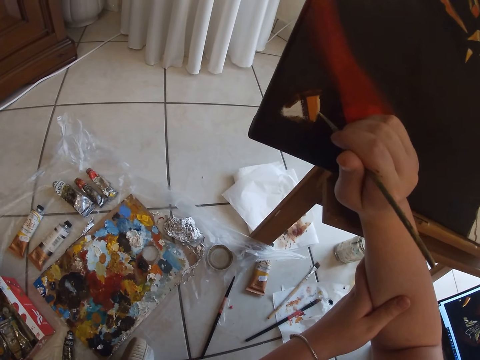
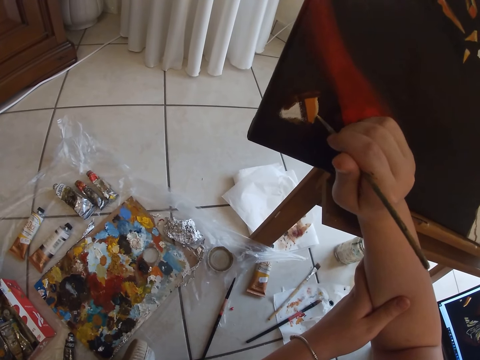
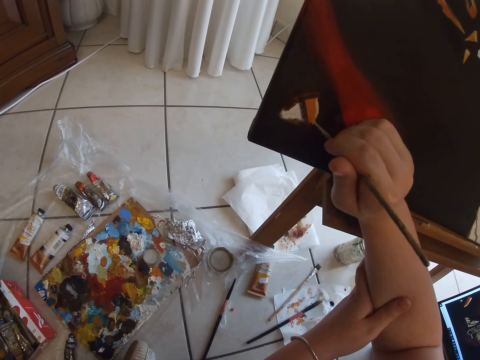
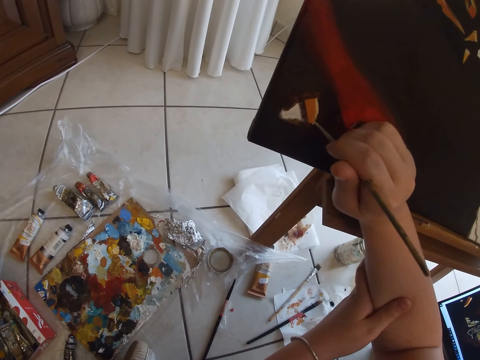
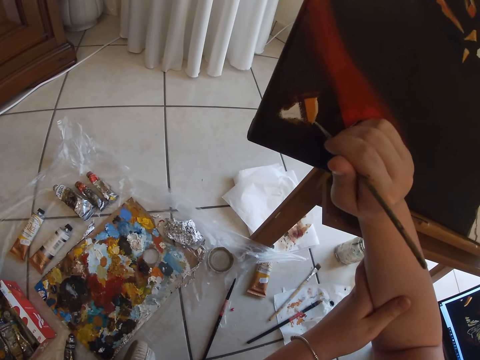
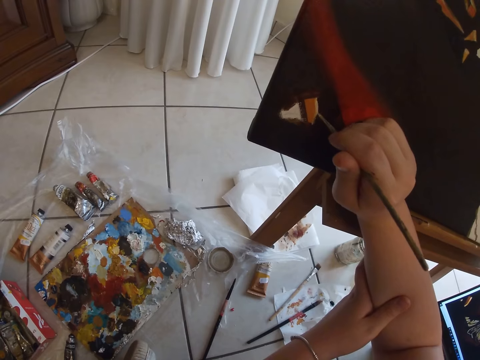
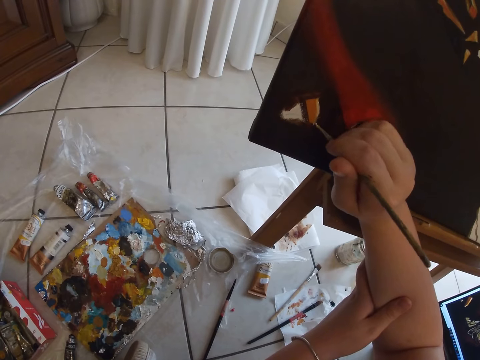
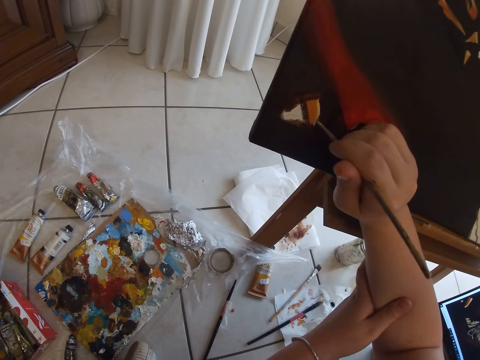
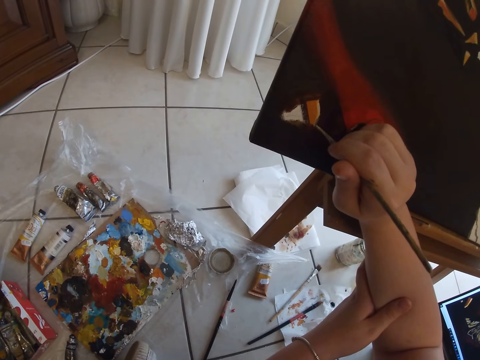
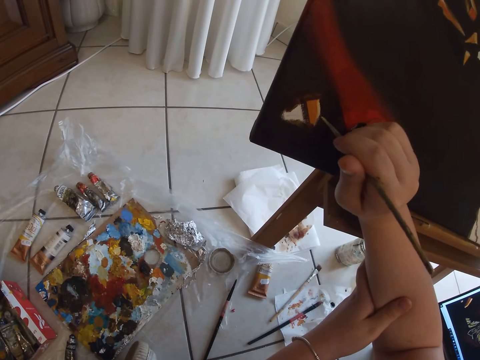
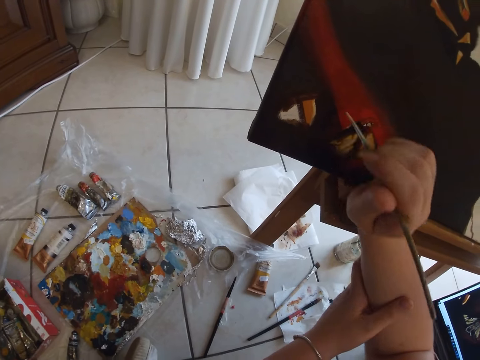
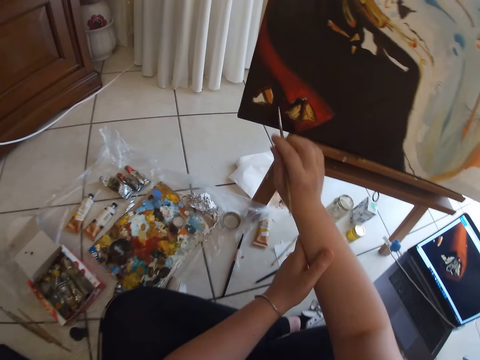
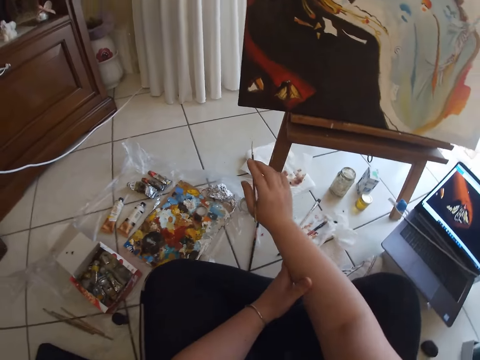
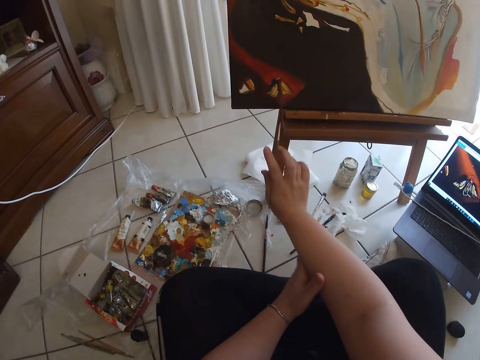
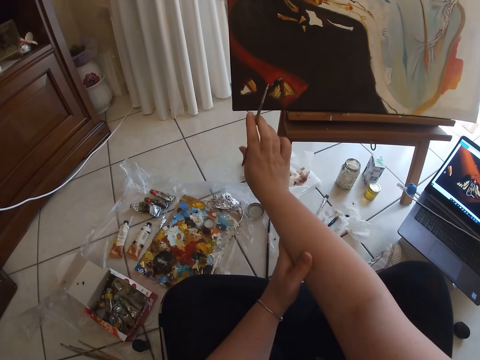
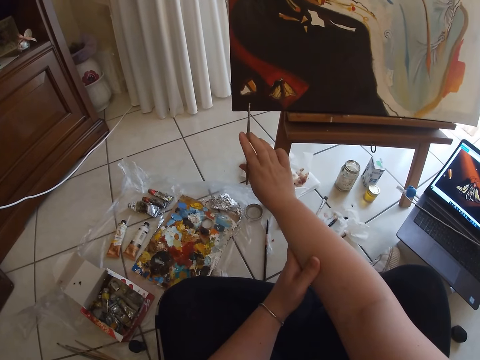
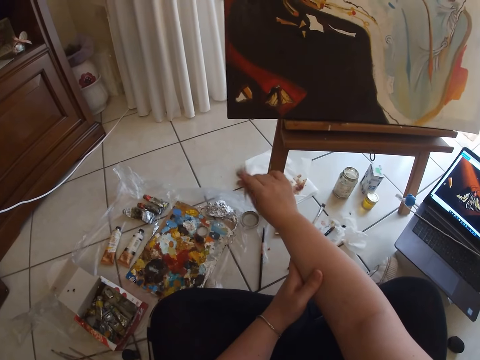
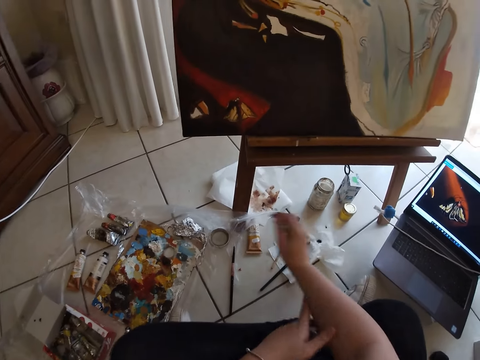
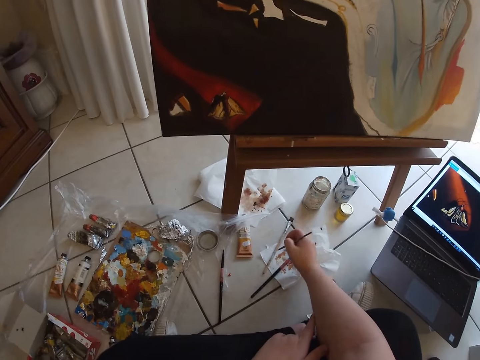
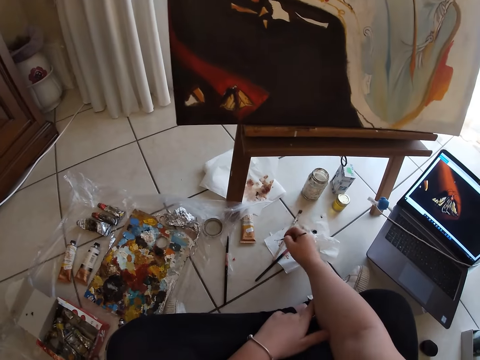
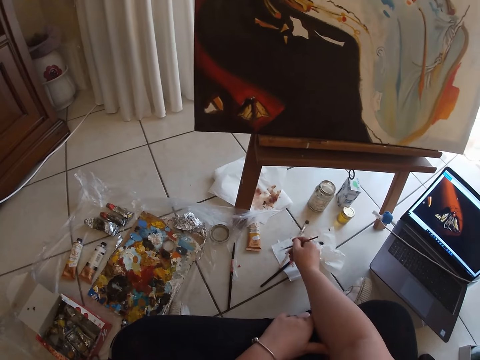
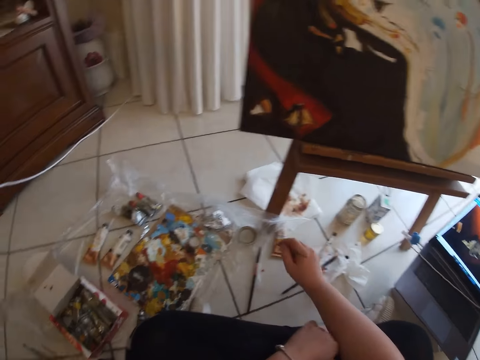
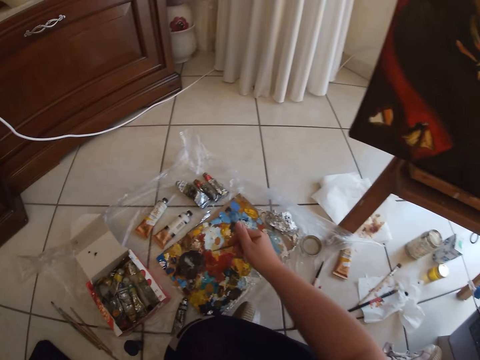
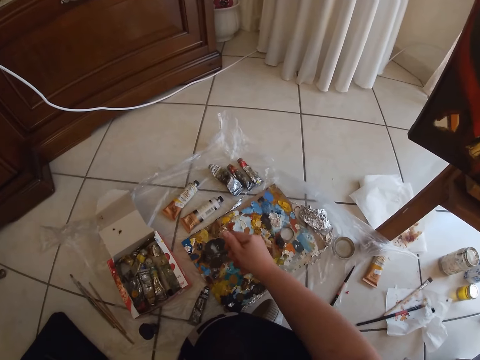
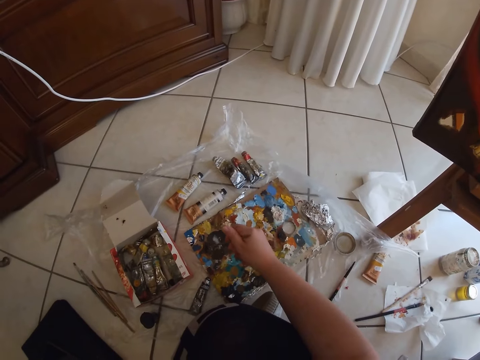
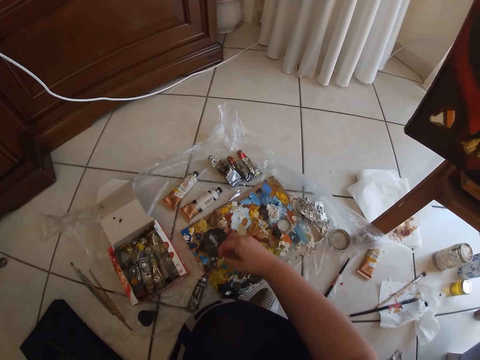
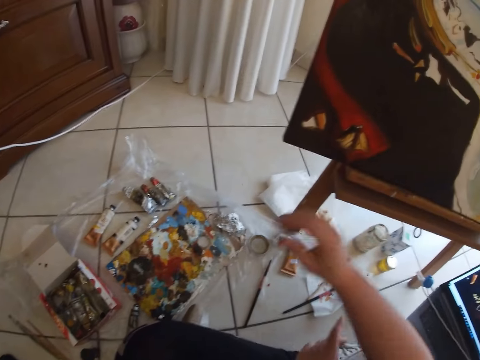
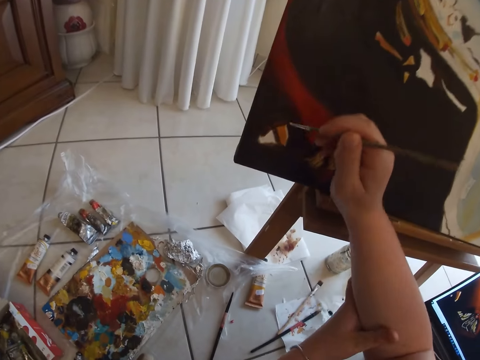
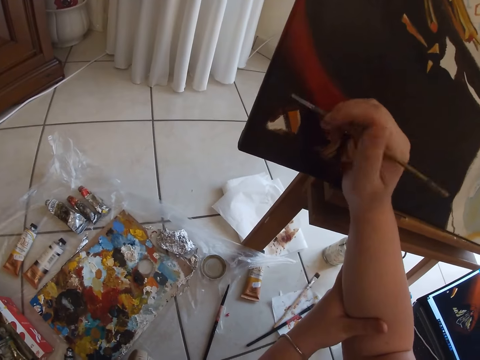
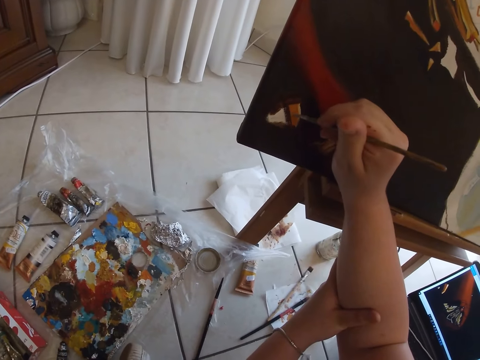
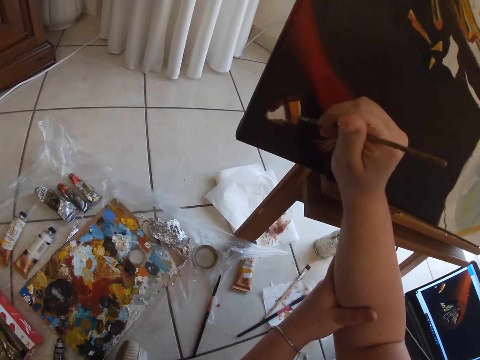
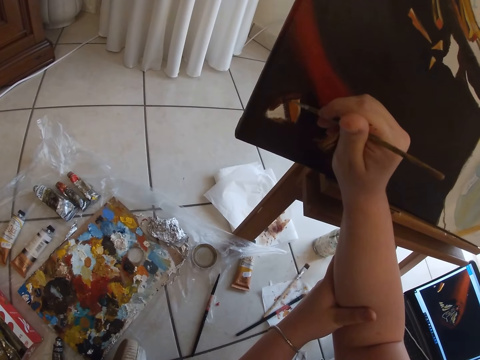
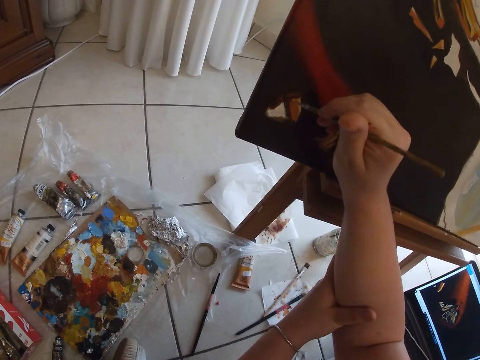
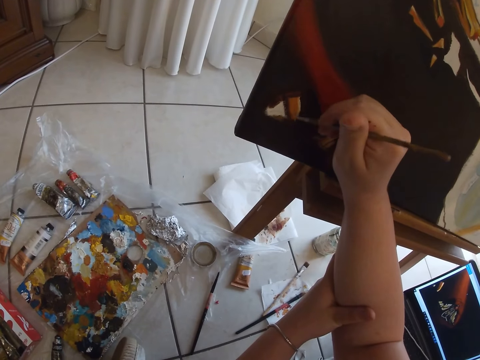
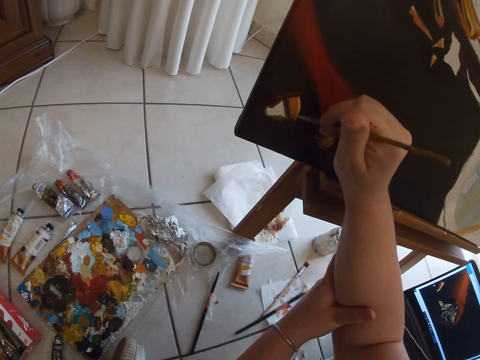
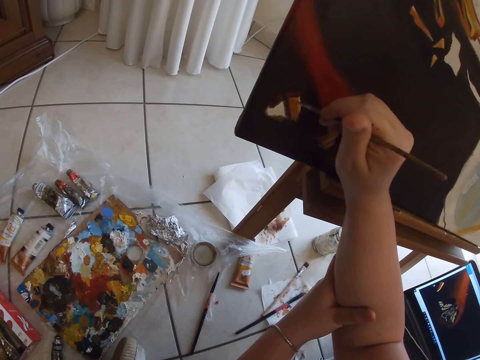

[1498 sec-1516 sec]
The camera wearer removes the paint brush from the painting. He sprinkles the painting brush on a paper on the floor. He puts some paints on a piece of paper. He dips the painting brush in his right hand on the paint on the floor. He paints wall art with the painting brush in his right hand.

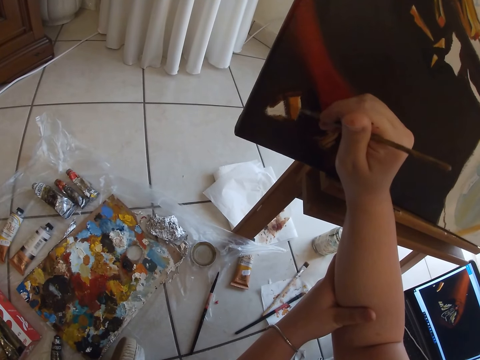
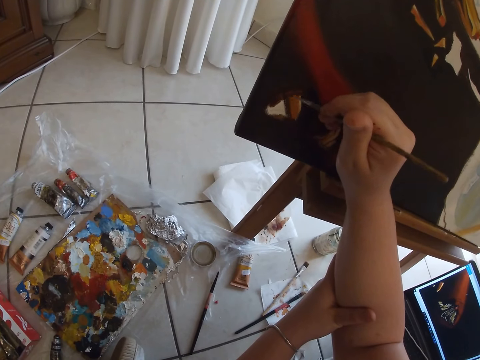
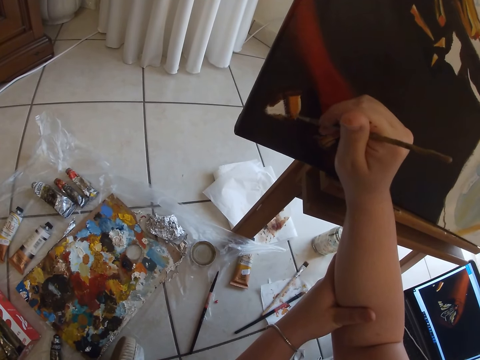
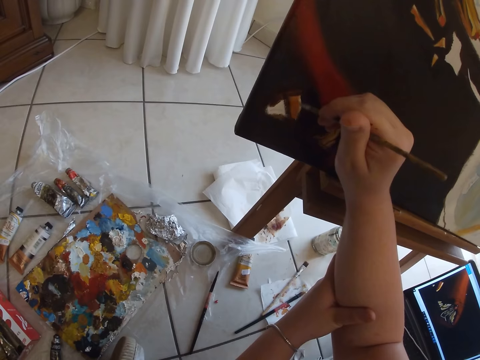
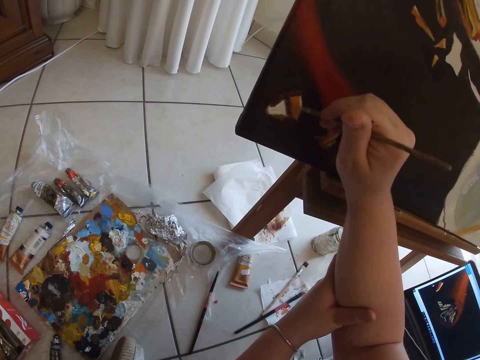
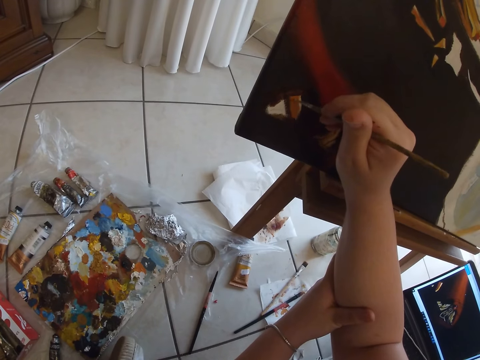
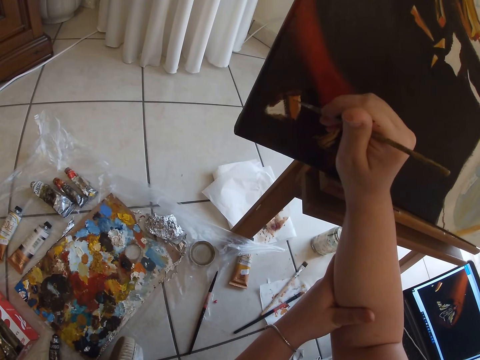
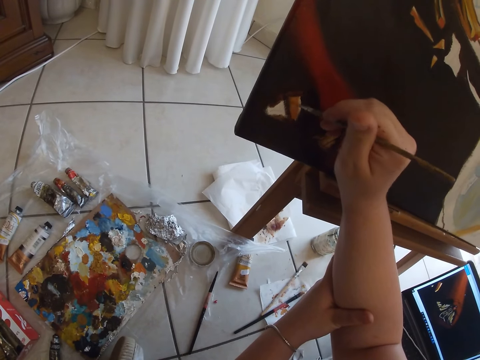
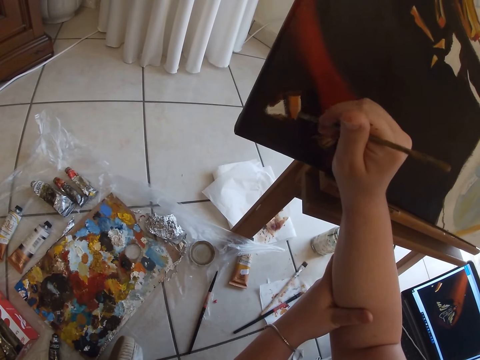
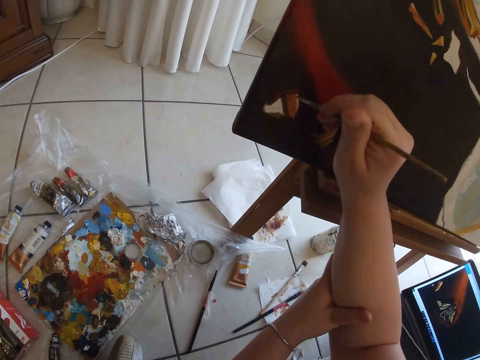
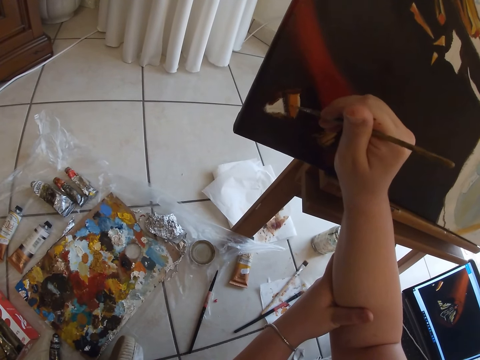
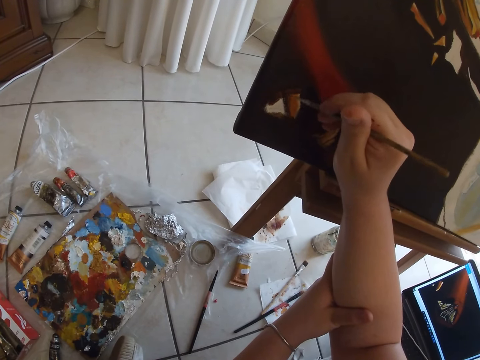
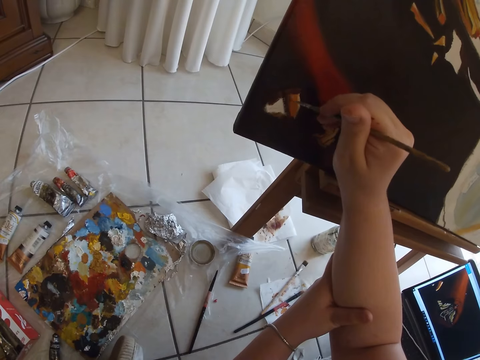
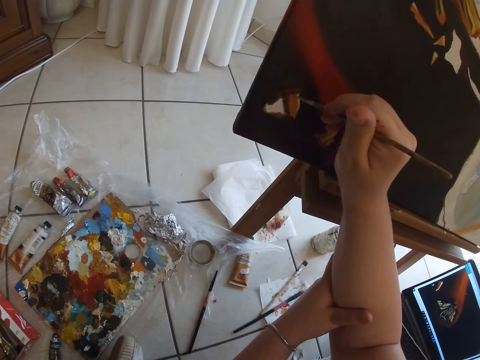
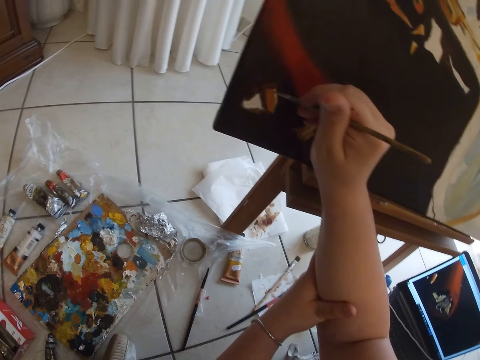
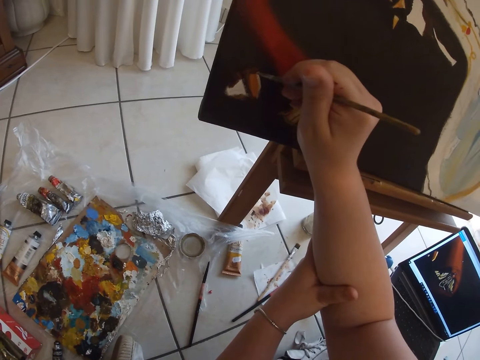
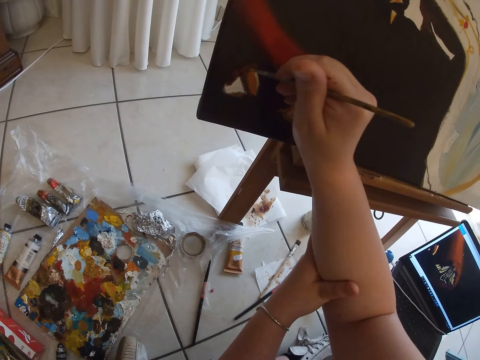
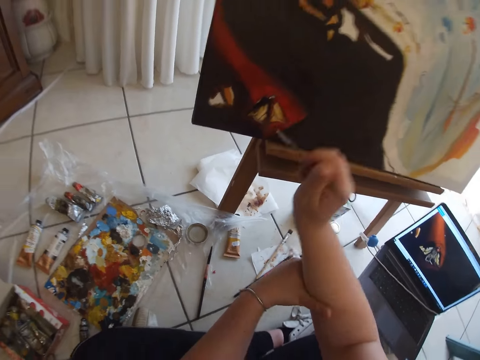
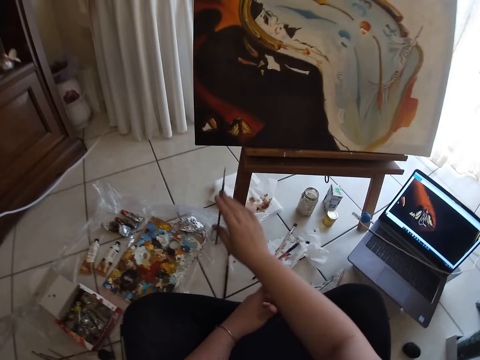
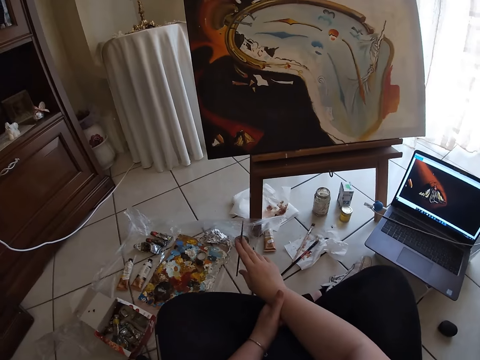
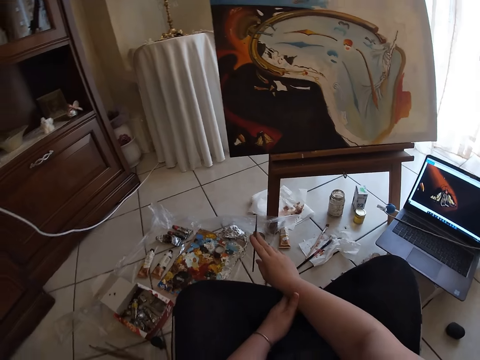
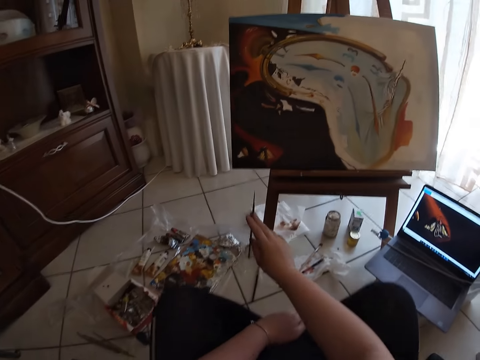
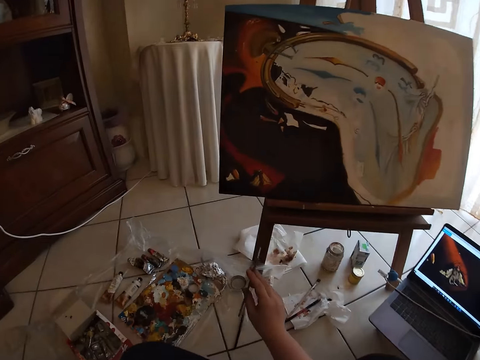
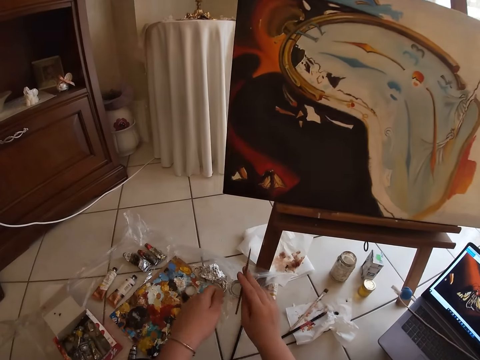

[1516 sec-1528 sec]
The camera wearer removes a paint brush from the painting.
